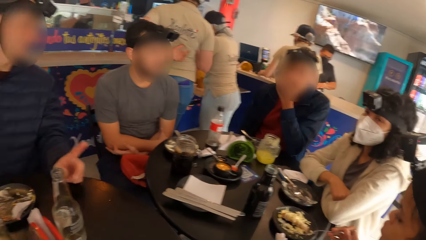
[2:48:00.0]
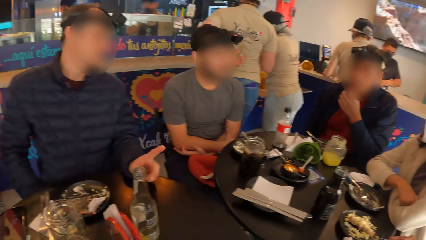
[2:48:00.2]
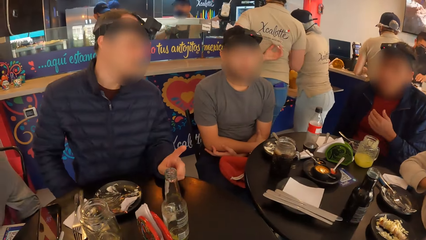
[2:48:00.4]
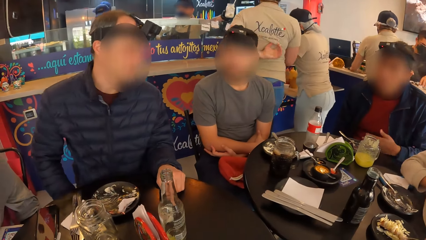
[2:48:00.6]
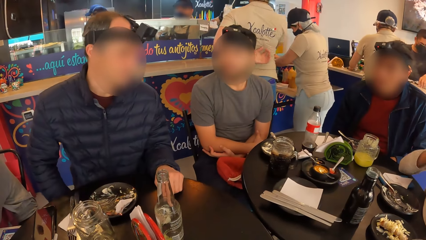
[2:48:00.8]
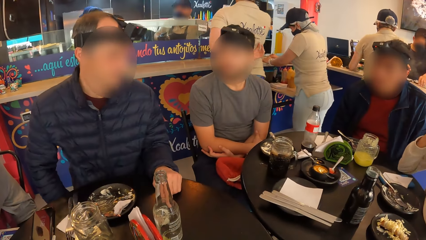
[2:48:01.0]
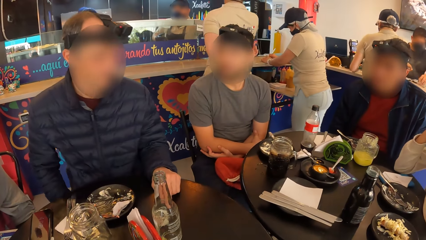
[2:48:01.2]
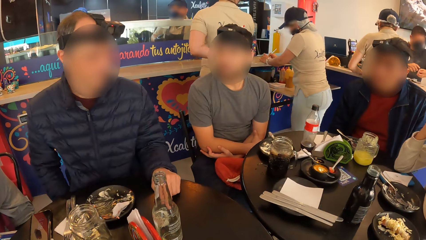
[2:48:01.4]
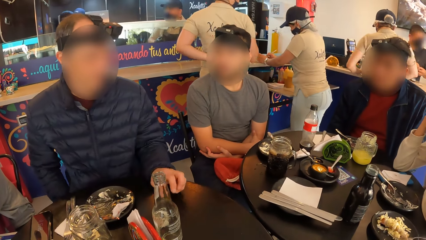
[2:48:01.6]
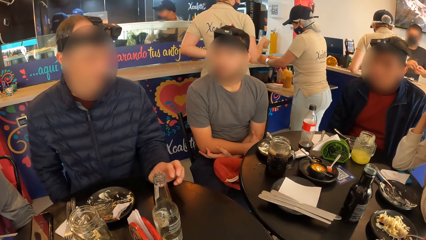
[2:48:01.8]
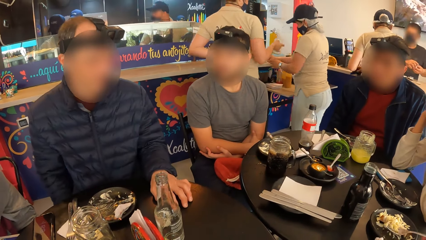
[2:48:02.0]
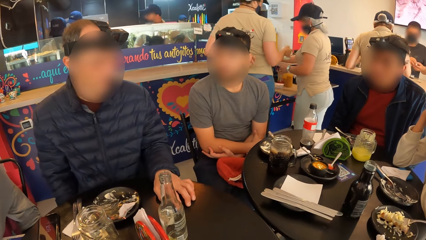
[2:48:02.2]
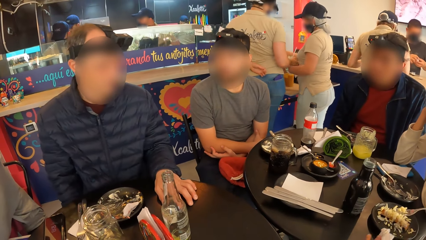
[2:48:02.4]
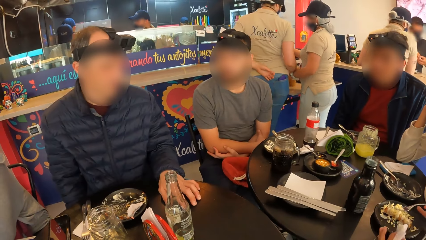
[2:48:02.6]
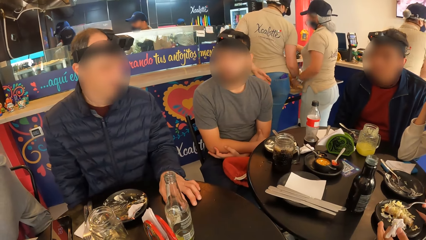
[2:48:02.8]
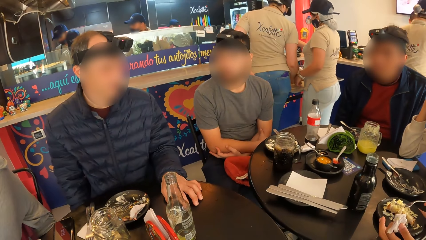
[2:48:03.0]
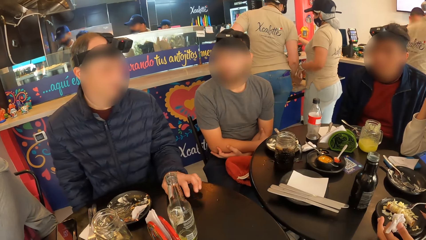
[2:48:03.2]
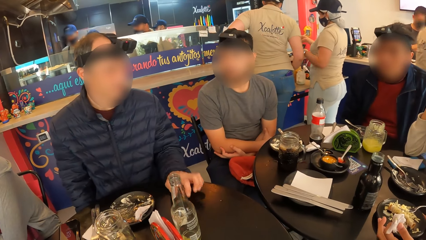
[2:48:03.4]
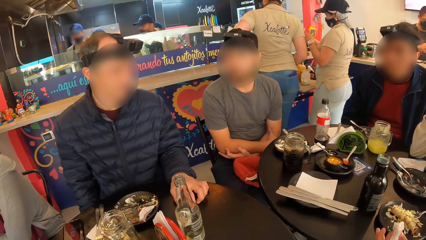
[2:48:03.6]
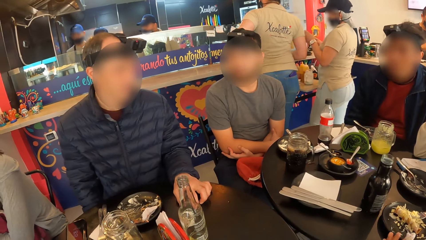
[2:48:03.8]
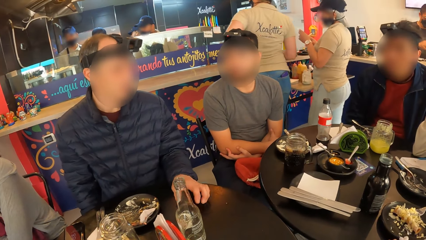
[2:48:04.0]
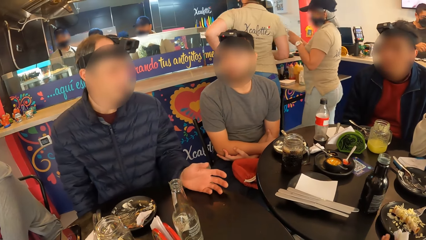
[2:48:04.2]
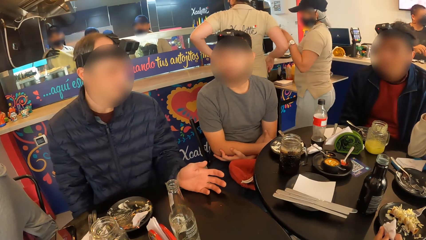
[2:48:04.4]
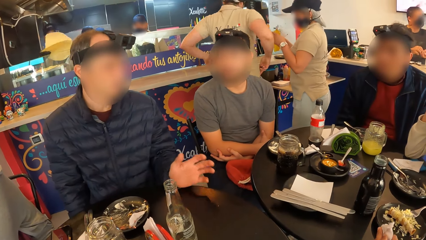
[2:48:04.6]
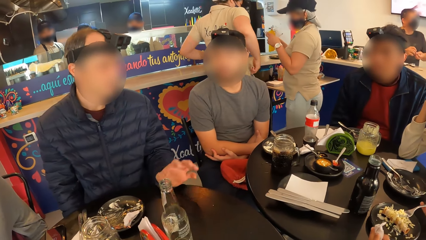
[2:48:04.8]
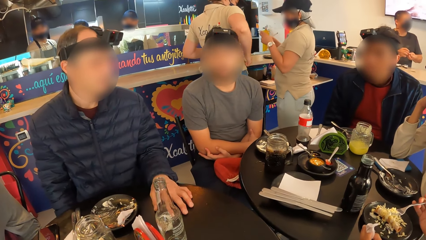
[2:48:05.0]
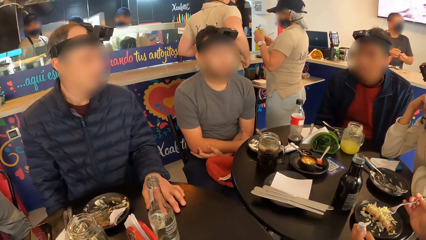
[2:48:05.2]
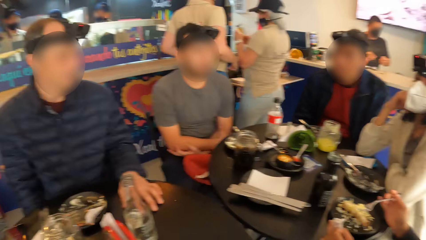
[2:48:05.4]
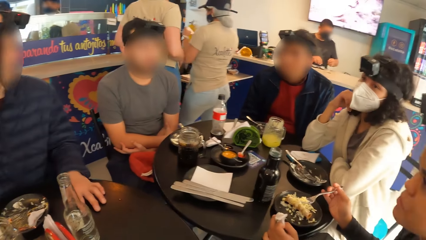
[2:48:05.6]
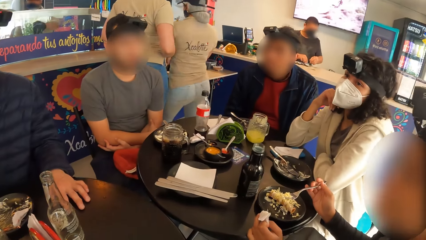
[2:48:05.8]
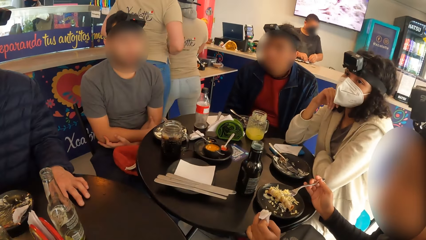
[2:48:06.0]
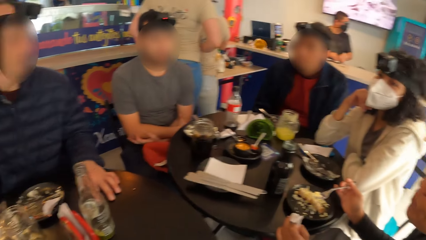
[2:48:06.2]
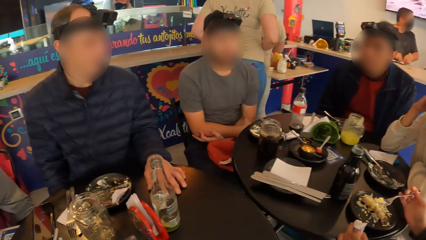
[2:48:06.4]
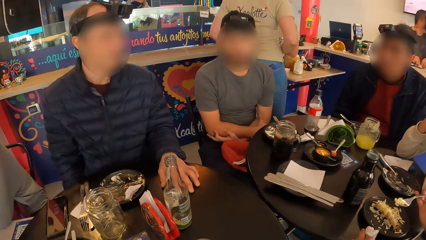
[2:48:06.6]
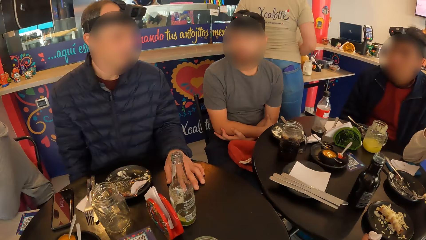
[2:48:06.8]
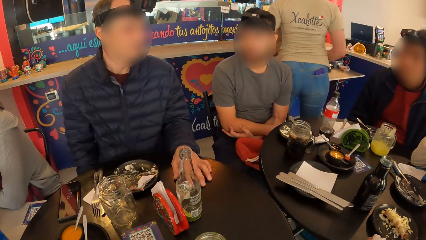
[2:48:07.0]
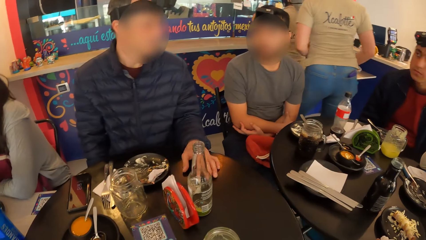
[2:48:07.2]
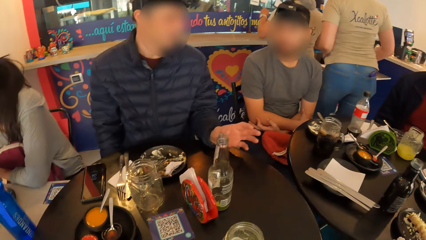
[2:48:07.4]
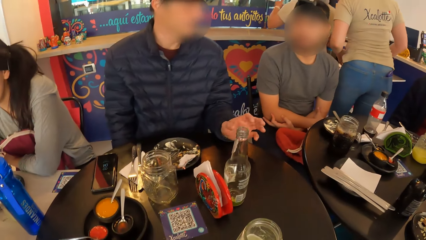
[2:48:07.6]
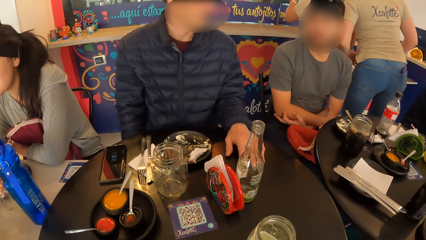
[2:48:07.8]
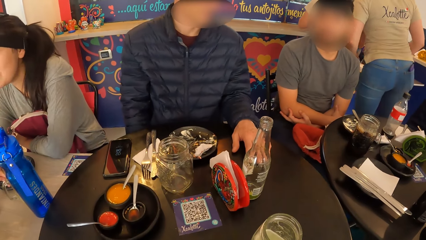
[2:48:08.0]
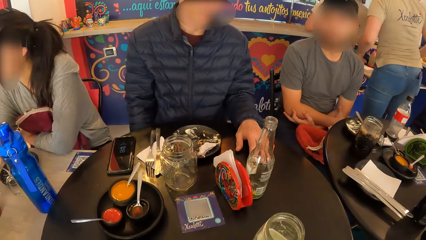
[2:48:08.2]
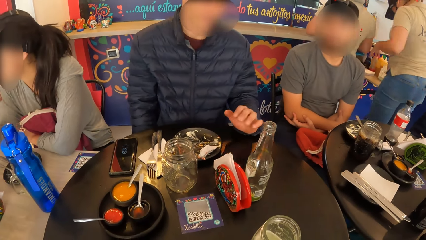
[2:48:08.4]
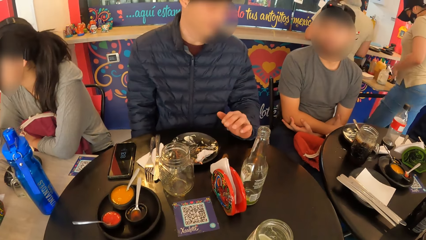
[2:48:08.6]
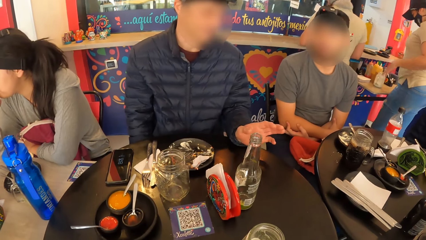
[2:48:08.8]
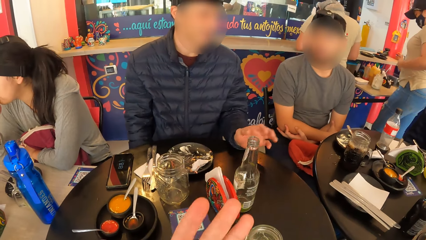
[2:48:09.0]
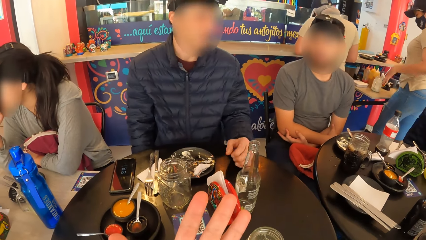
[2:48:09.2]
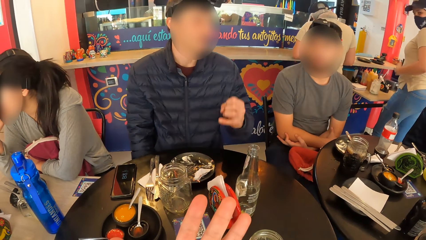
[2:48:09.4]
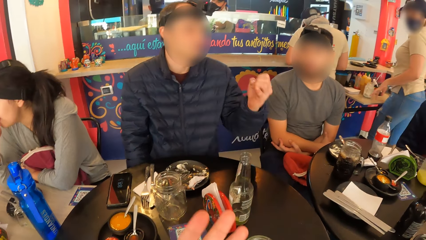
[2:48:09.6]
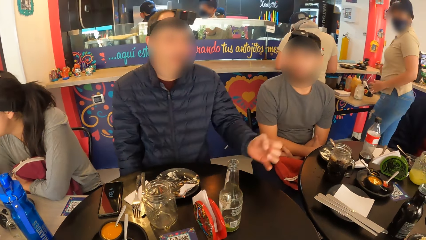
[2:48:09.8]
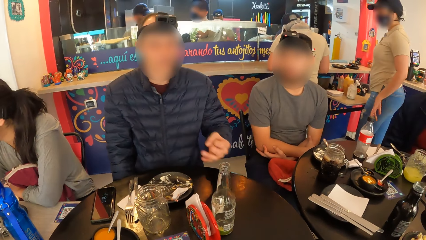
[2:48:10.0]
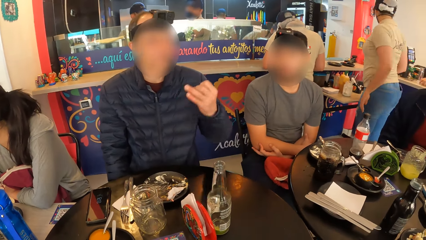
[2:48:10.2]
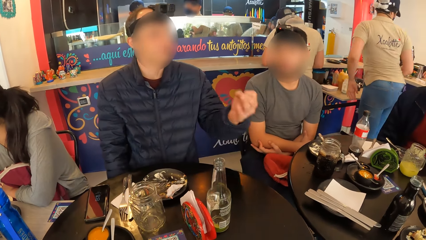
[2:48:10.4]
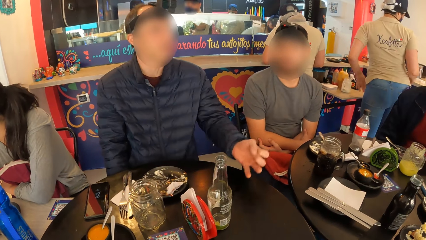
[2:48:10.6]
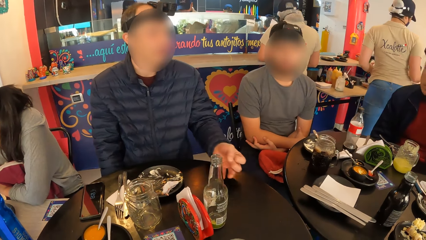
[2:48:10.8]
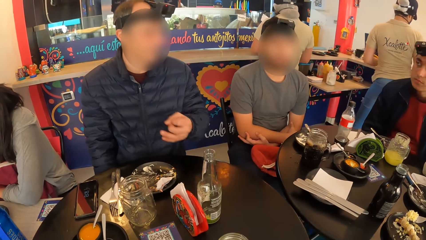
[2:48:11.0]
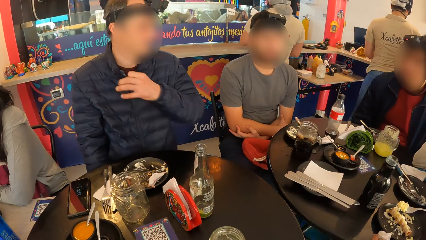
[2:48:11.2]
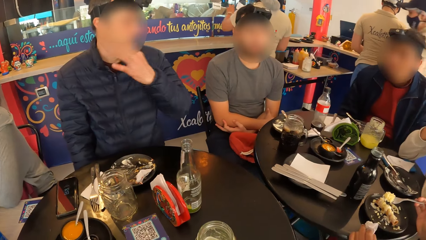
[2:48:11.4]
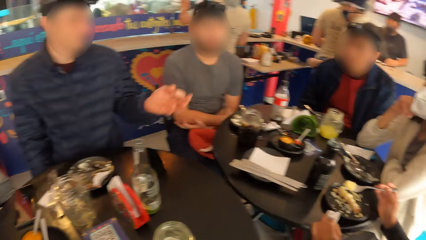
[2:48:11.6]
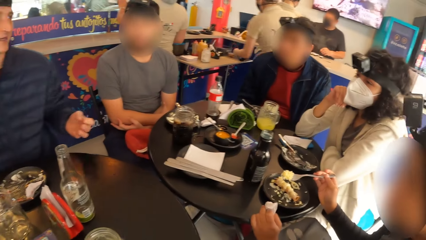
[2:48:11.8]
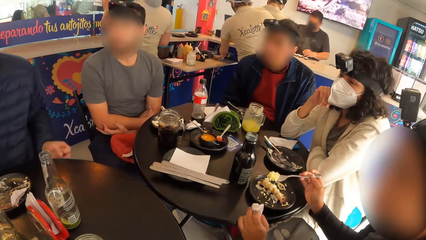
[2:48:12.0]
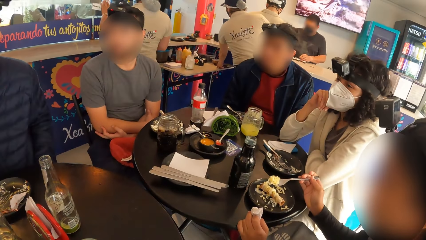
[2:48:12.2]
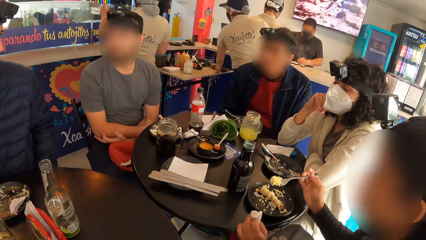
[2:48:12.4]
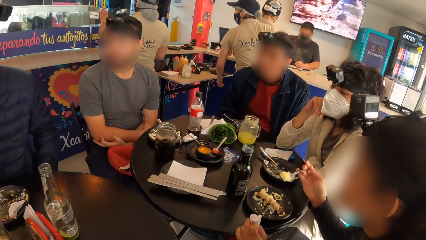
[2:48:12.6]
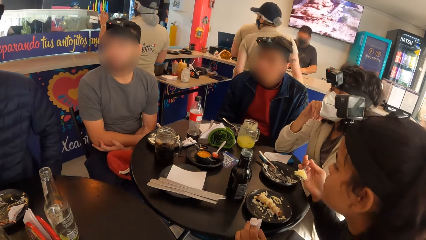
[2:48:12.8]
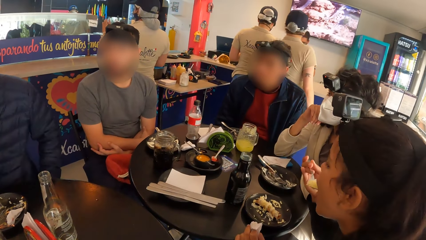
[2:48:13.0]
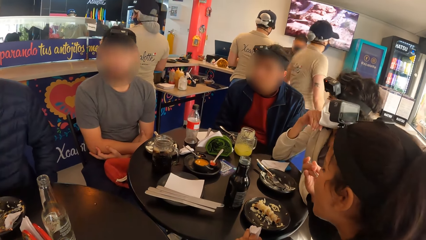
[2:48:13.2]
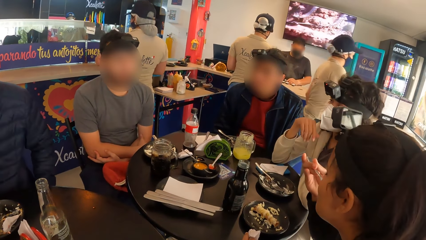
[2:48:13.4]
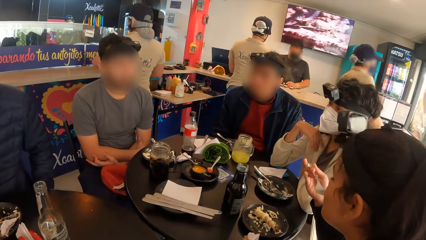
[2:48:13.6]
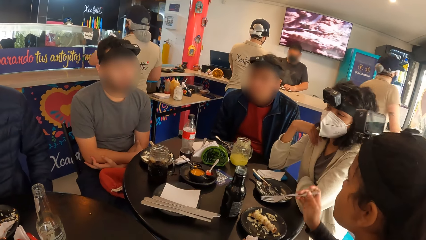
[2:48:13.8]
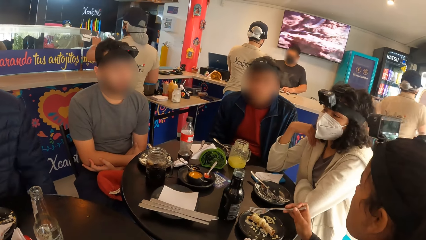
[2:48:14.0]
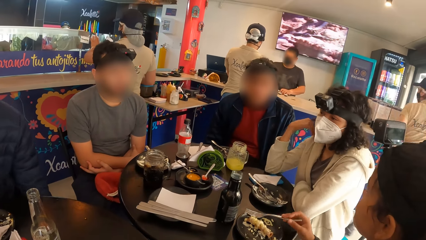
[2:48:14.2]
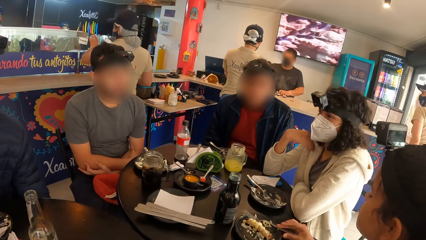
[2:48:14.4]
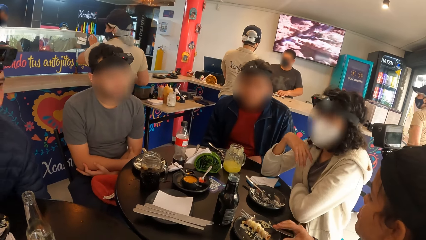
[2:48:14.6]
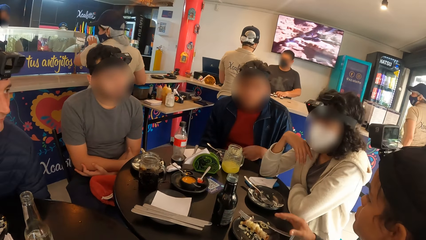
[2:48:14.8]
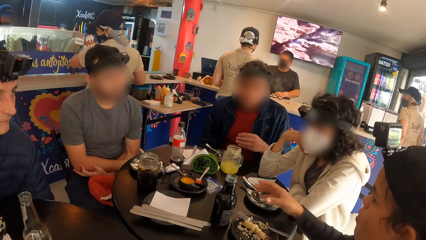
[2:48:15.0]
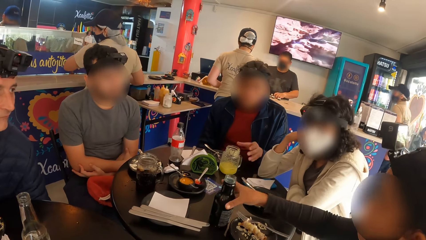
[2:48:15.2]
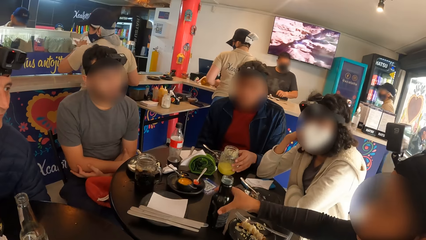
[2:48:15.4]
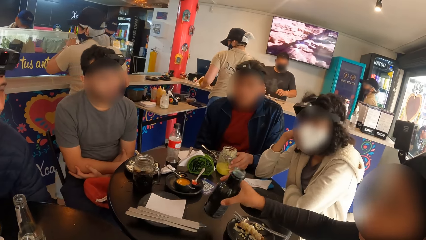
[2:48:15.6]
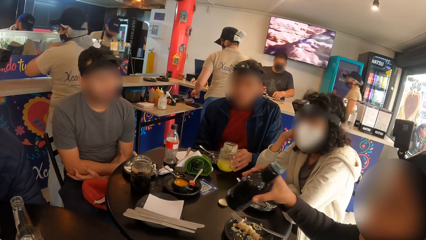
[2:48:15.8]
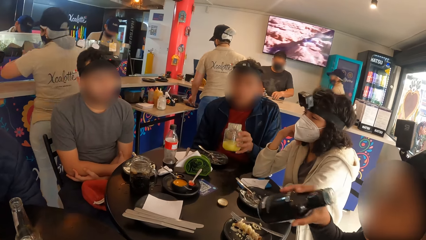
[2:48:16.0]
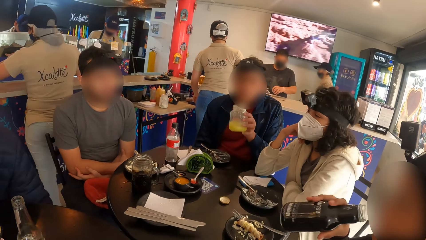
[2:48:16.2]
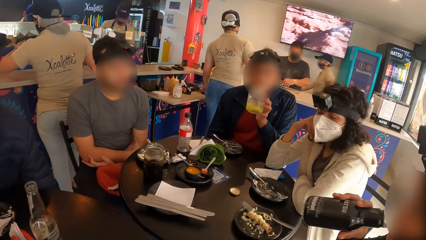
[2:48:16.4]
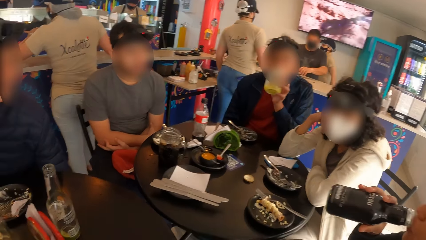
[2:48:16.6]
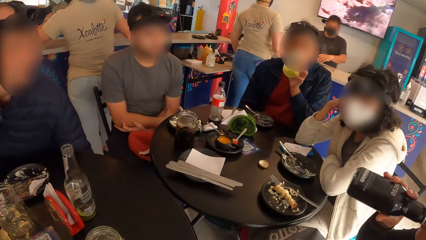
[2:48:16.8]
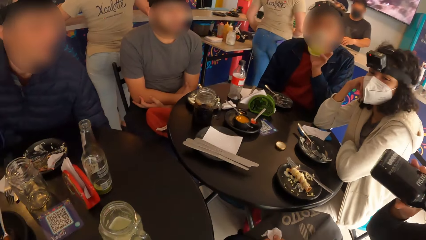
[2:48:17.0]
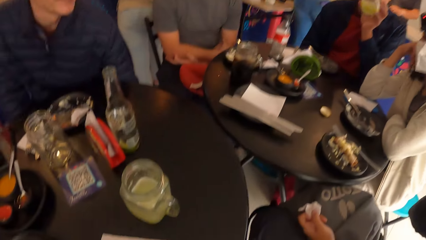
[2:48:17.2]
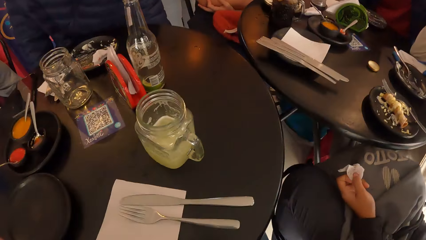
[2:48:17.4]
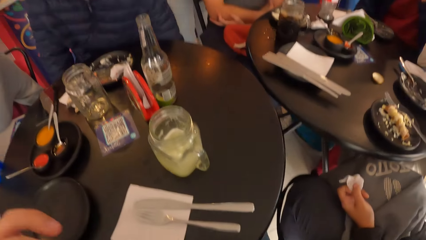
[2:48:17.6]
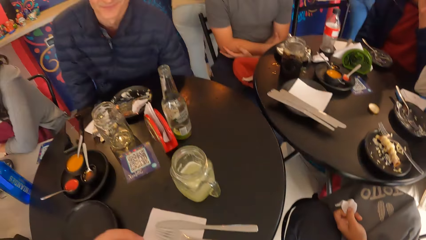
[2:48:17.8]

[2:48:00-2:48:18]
A man interacts with the group of people. He places the index and middle fingers of his left hand on the table. A woman gathers food on the plate with the fork in her right hand. She adjusts the plate on the table with both hands. The man taps the table with his left hand repeatedly. The woman eats noodles in the plate with the fork in her right hand. She drops the fork on the plate with her right hand. She picks the bottle on the table with her right hand. Another man picks the jar of juice on the table with his left hand. He drinks juice from the jar of juice in his left hand. The woman drinks from the bottle in her right hand.
